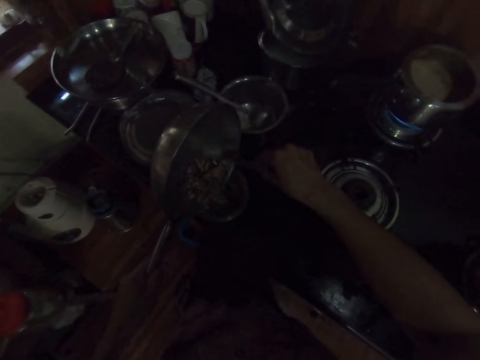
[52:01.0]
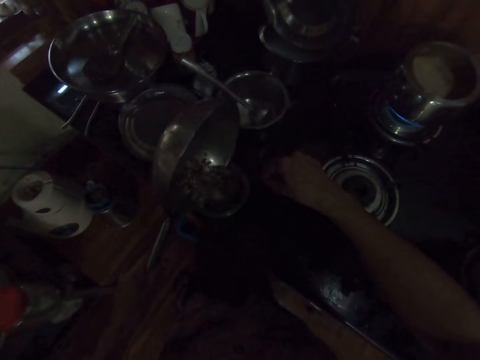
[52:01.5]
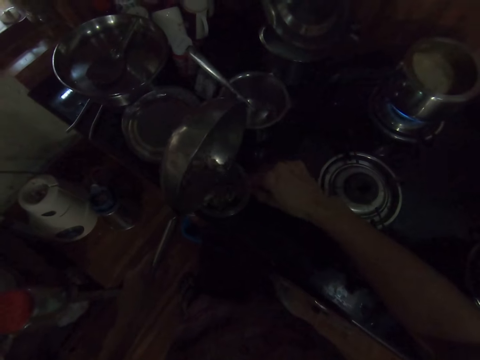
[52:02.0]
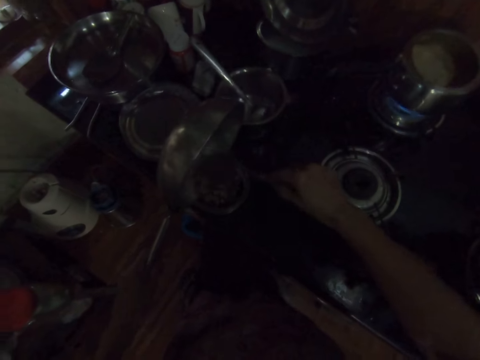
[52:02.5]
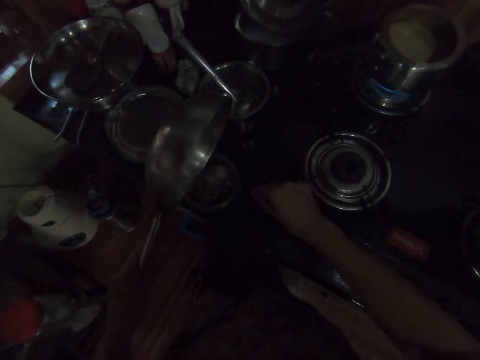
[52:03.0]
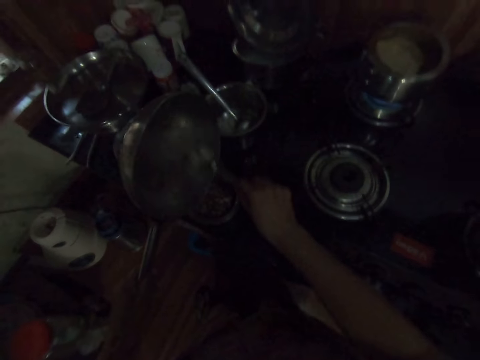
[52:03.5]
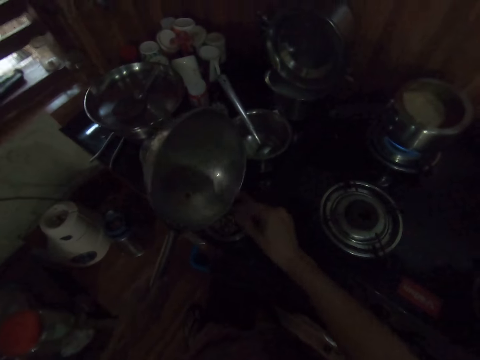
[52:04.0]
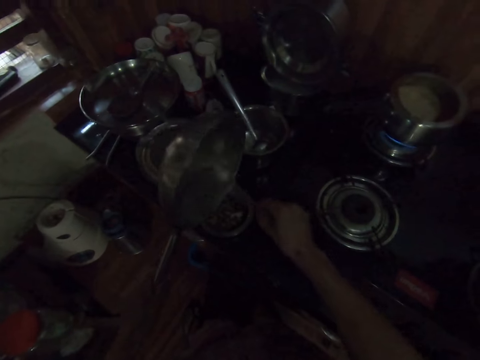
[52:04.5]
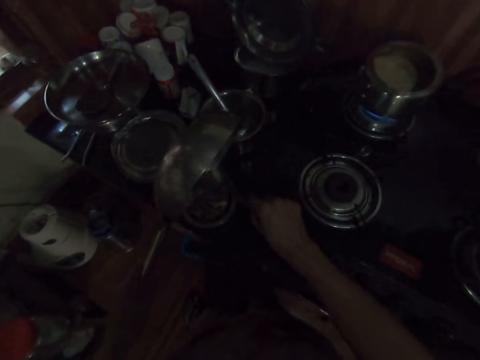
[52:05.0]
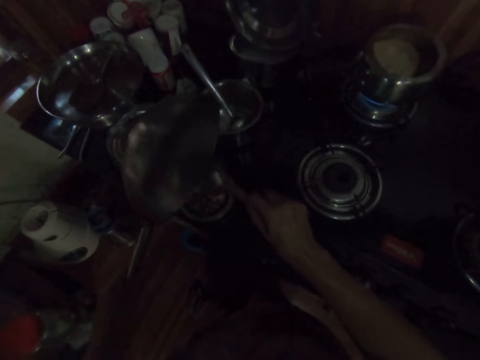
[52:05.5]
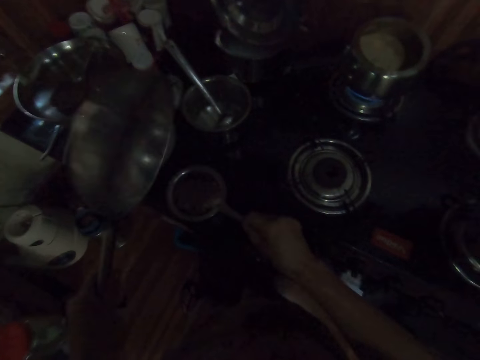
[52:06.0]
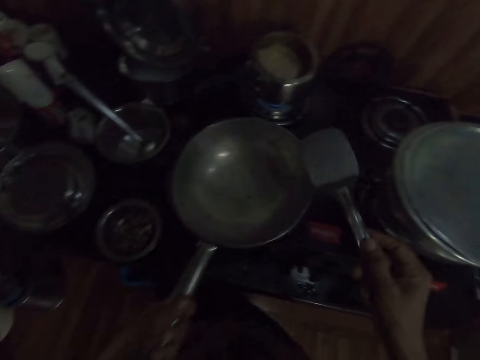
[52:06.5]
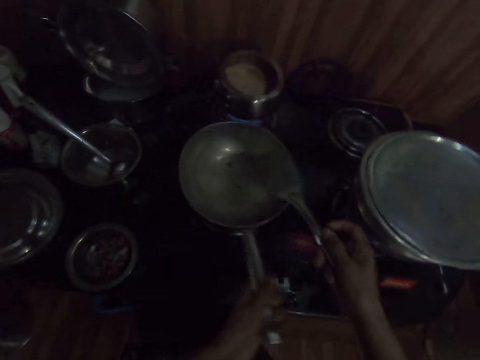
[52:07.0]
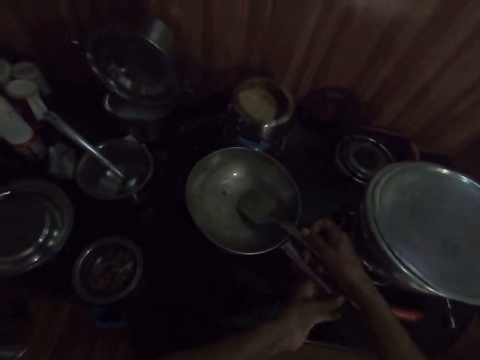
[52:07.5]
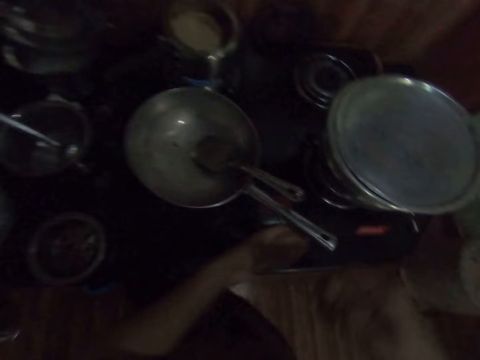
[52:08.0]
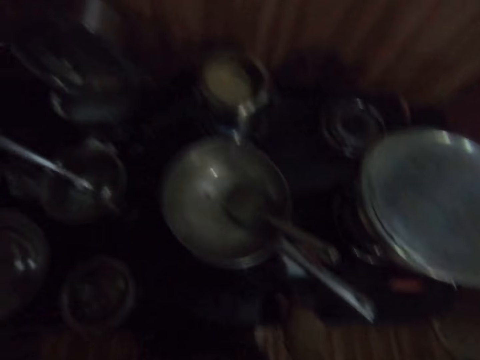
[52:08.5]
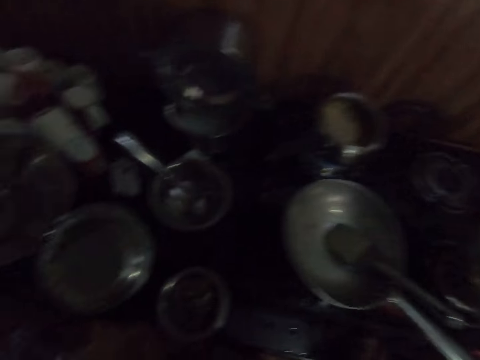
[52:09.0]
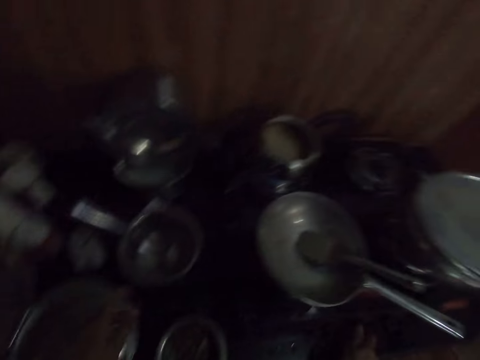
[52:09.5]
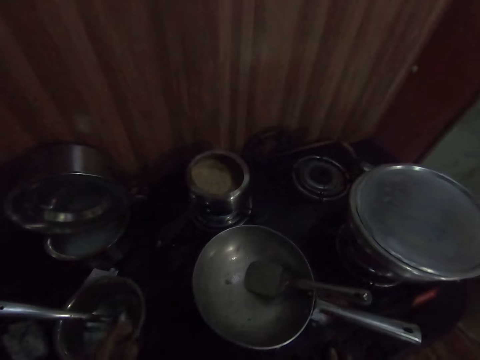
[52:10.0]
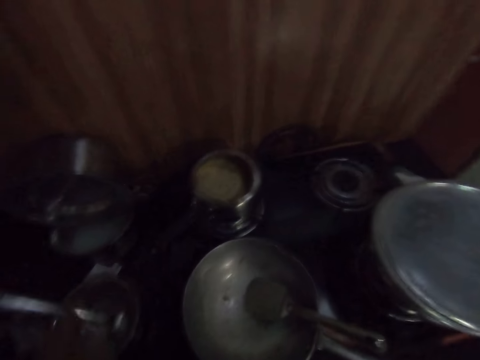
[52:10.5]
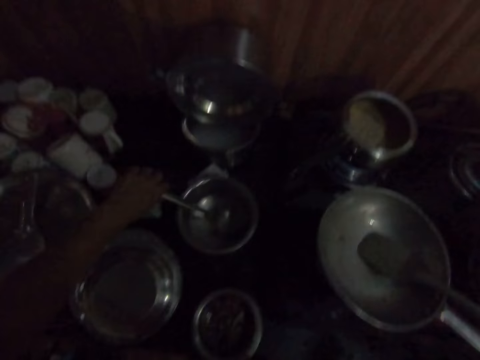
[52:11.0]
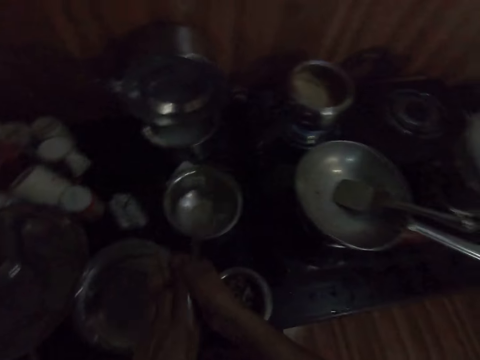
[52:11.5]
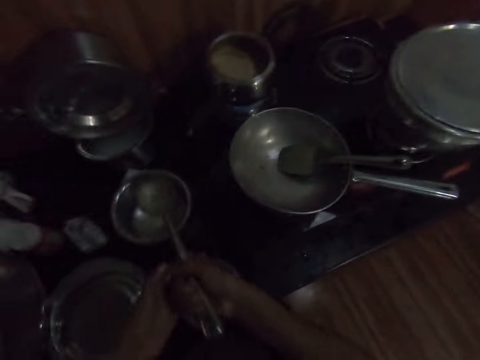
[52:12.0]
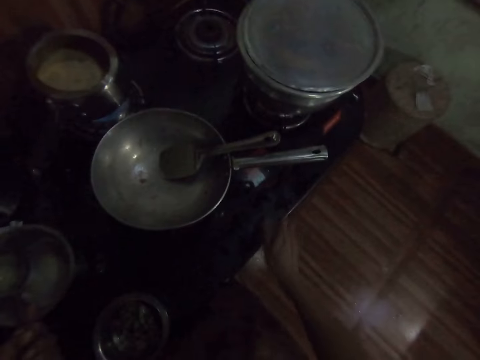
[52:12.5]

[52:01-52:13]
The camera wearer drops the sauce pan from the cooker with her left hand. She drops the spatula in the sauce pan with her right hand. She operates the cooker with her right hand. She talks to a man. She picks up the serving spoon in the bowl with her right hand. She fiddles with the spoon with her hands.

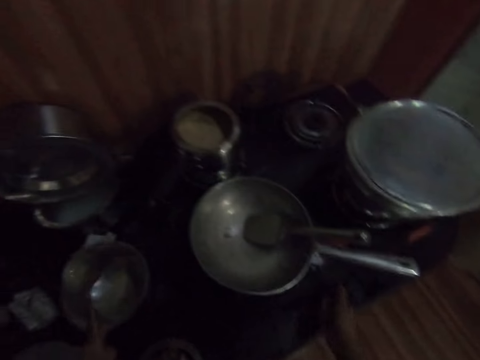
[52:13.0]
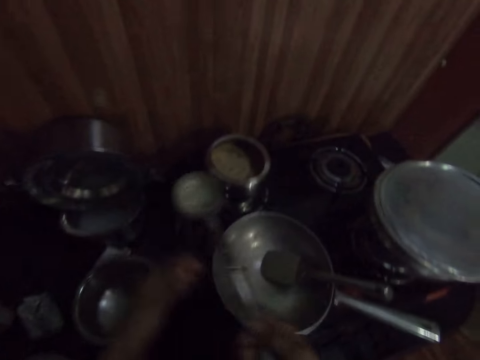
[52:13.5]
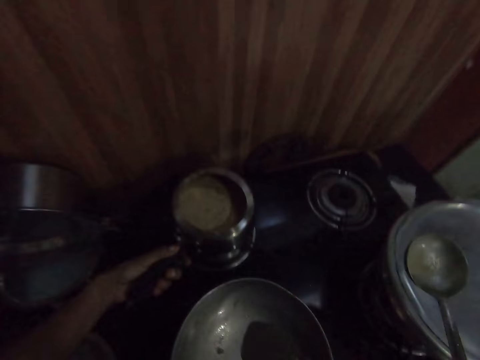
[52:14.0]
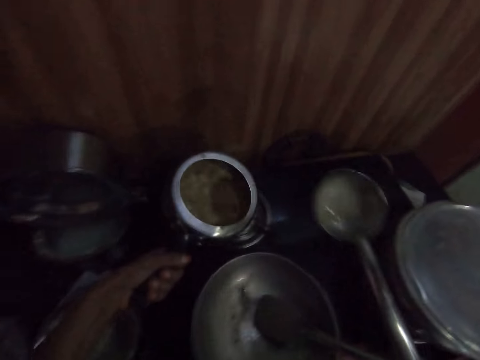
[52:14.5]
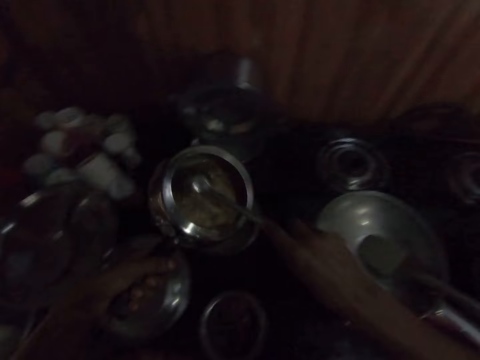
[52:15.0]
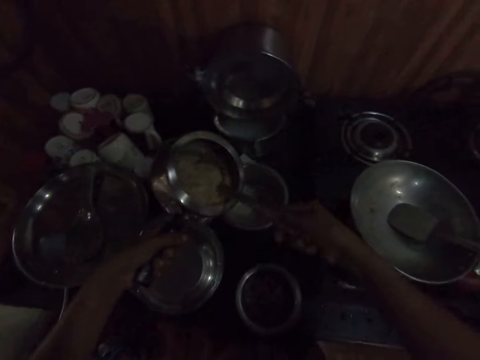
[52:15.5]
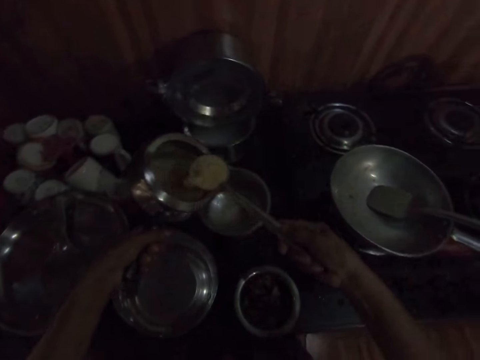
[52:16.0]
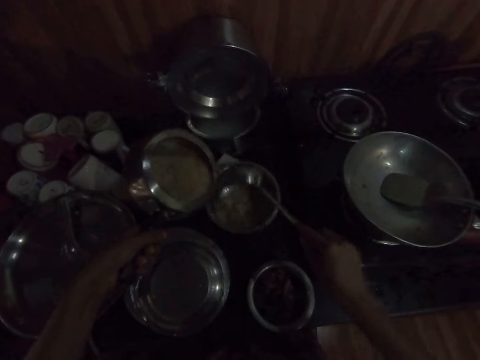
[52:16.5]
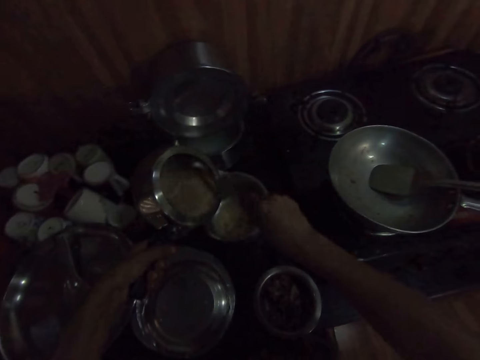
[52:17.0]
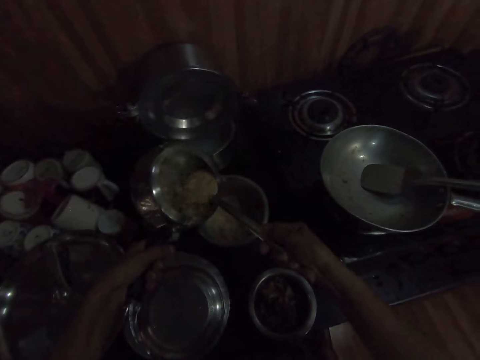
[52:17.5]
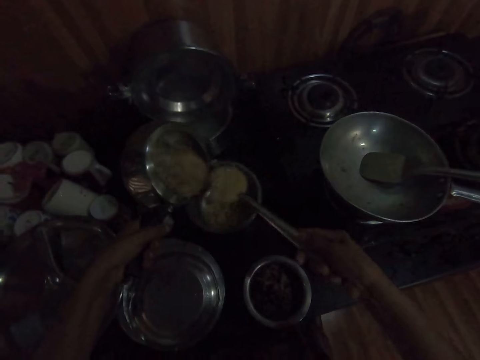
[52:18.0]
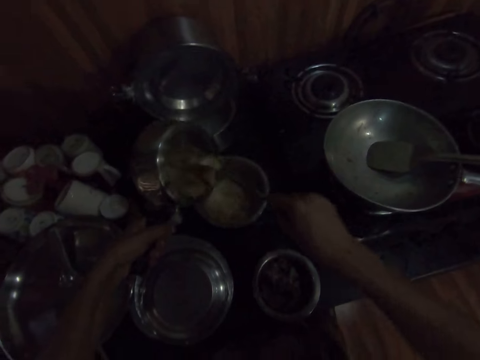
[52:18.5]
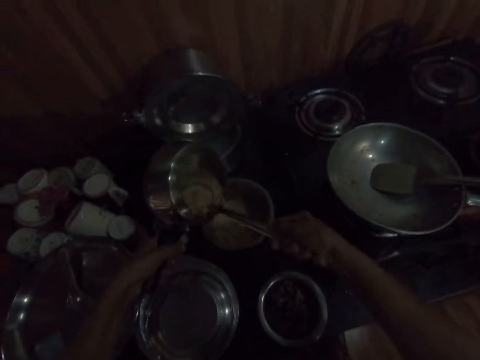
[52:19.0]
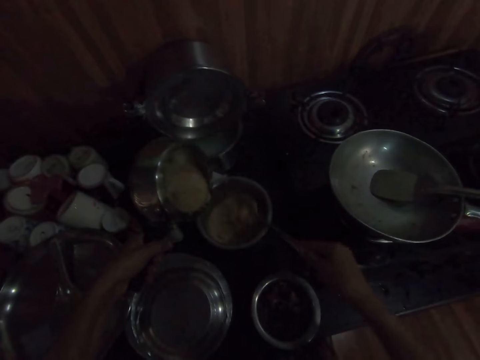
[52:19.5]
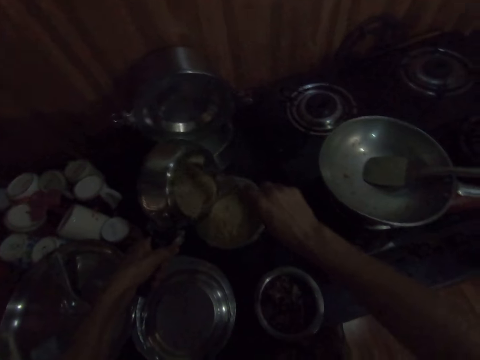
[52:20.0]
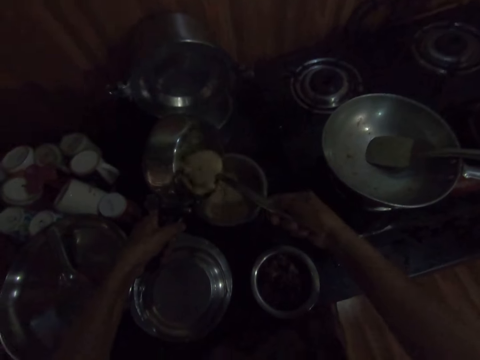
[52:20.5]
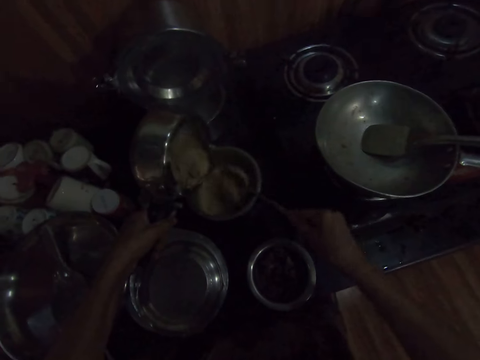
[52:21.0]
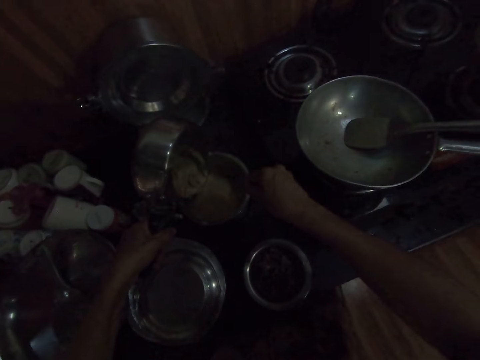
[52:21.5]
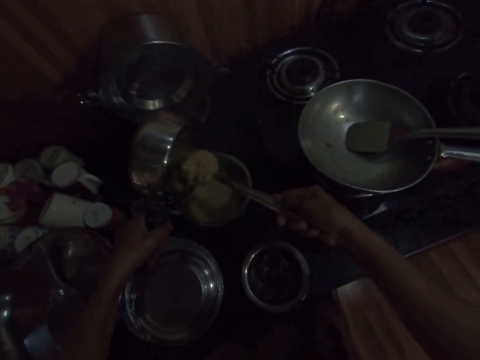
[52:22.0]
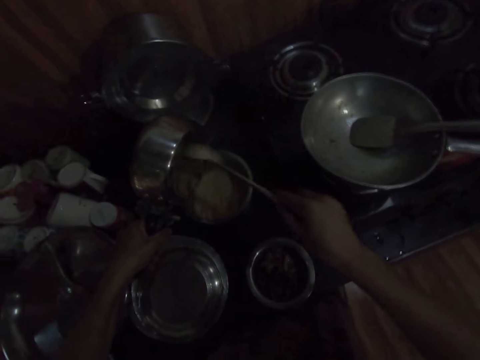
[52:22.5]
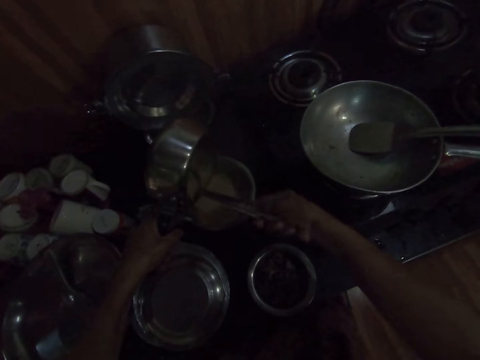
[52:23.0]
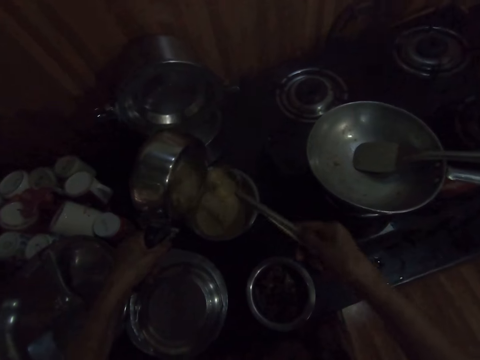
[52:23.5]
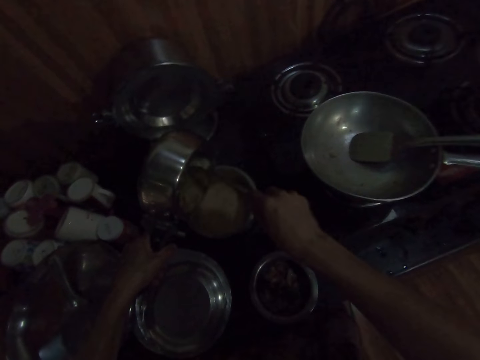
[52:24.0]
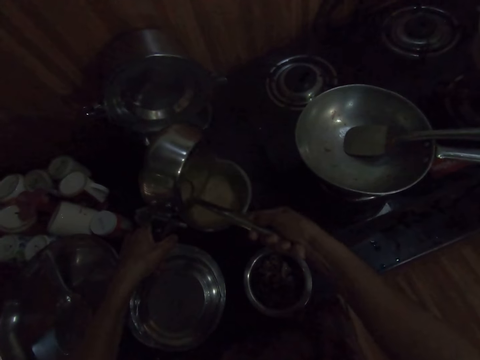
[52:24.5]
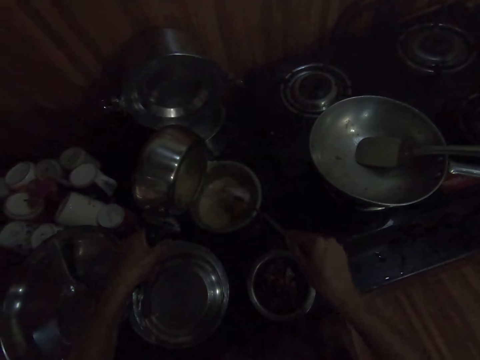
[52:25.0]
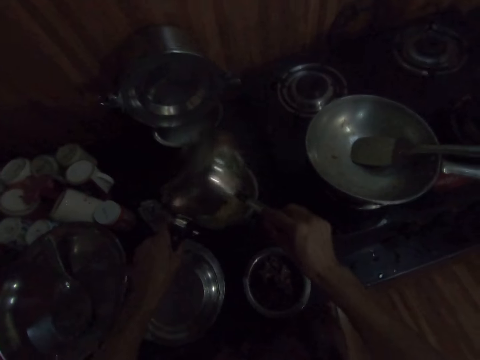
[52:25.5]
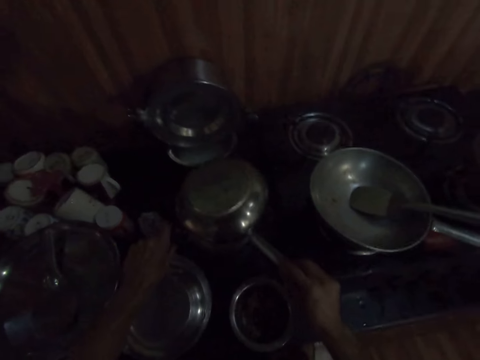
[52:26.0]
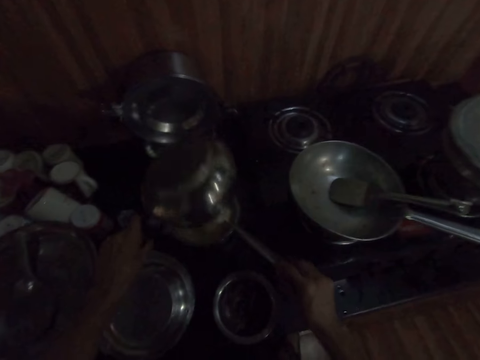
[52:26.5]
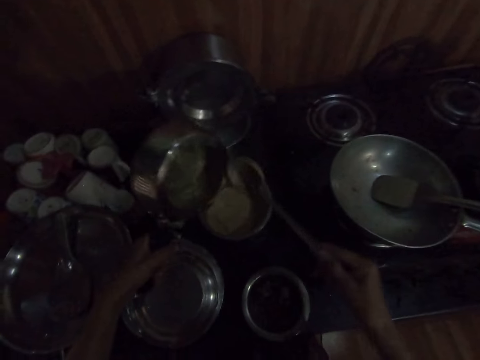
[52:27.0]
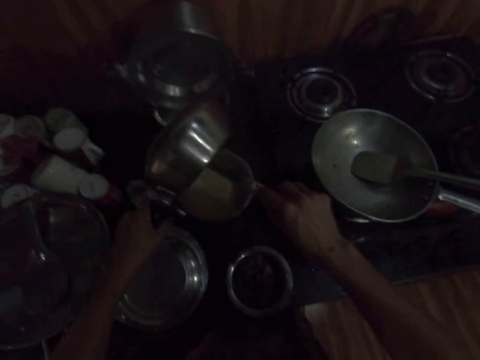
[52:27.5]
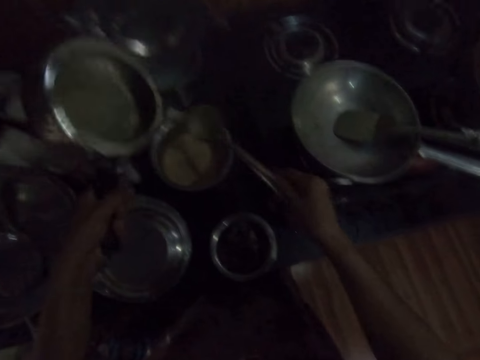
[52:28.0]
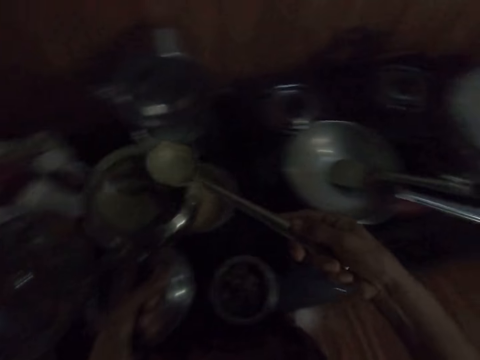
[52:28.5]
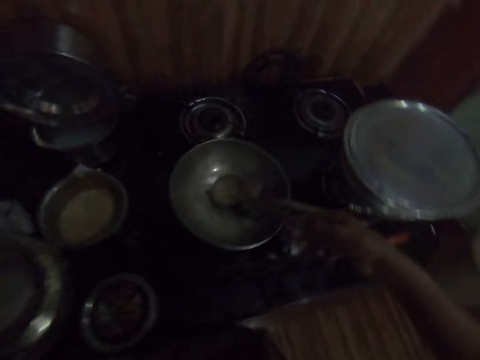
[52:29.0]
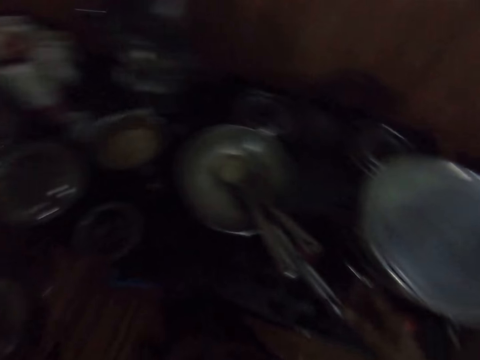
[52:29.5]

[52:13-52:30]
The camera wearer operates the cooker with her right hand. She passes the serving spoon from her left hand to her right hand. She picks up the pot on the cooker with her left hand. She serves the porridge into the bowl on the cabinet with the spoon in her right hand. She scoops the food and pours the food in the cooking pot. She scoops the food and pours the food in the cooking pot. She scoops the food and pours the food in the cooking pot. She scoops the food and pours the food in the cooking pot. She scoops the food and pours the food in the cooking pot. She scoops the food and pours the food in the cooking pot. She pours the food with the cooking pot. She drops the serving spoon in the sauce pan with her right hand.
